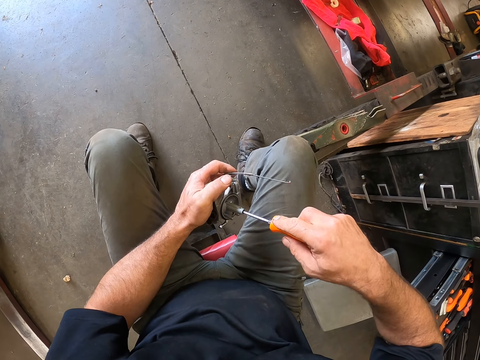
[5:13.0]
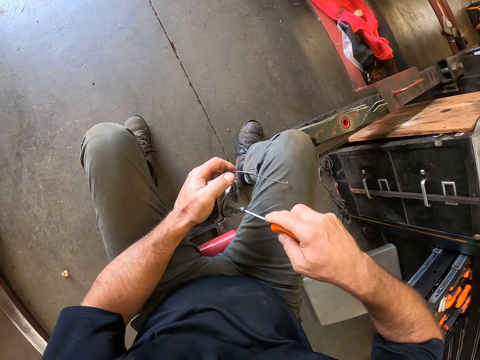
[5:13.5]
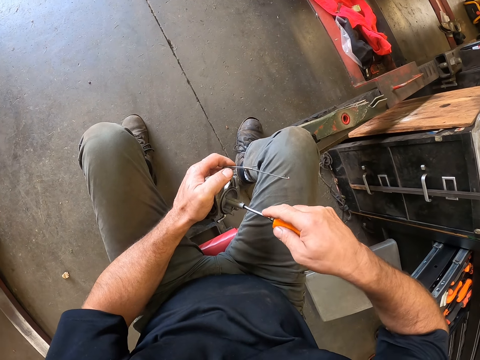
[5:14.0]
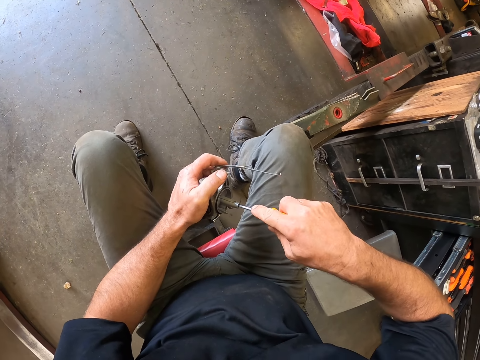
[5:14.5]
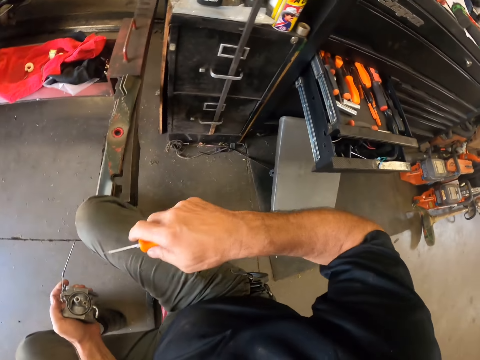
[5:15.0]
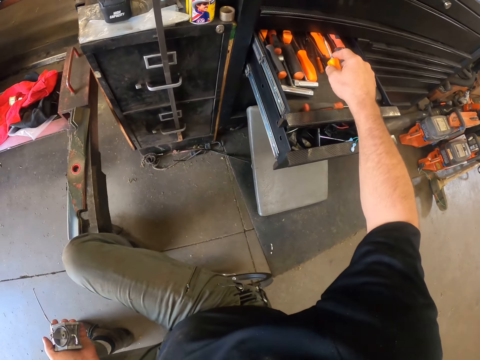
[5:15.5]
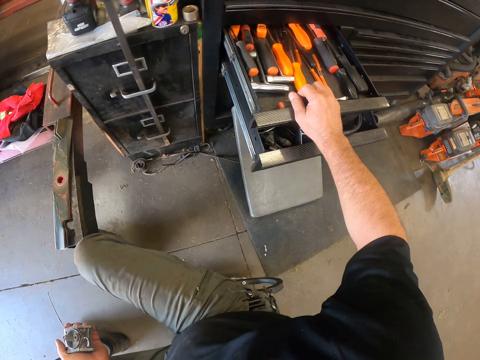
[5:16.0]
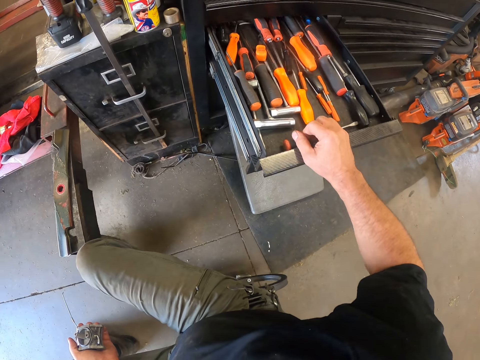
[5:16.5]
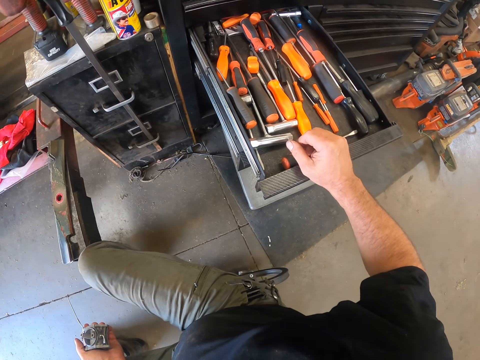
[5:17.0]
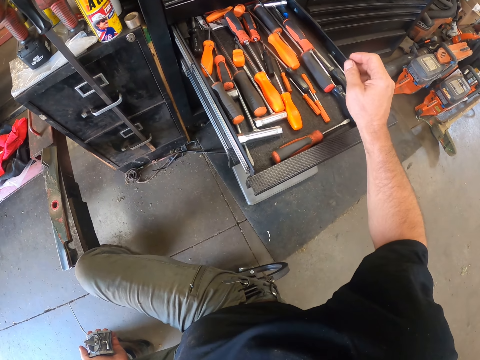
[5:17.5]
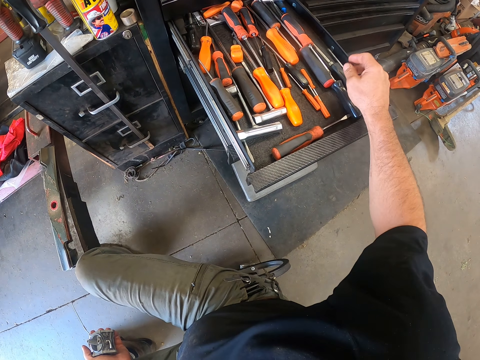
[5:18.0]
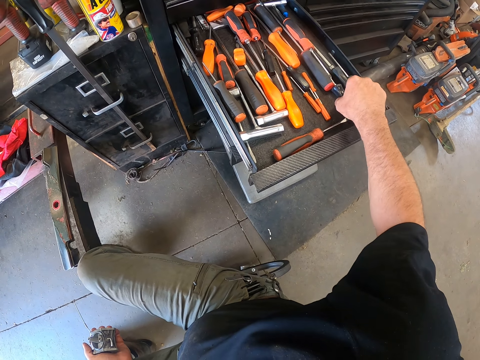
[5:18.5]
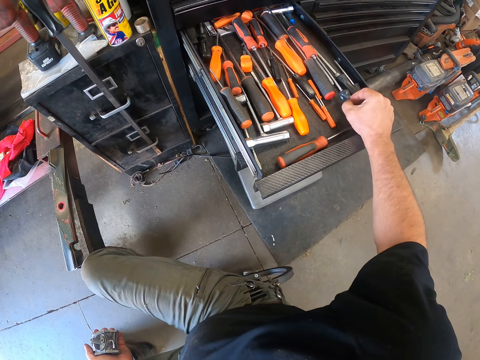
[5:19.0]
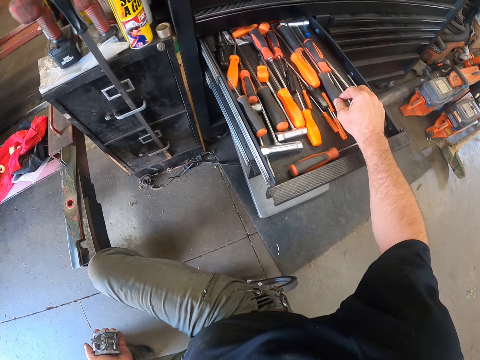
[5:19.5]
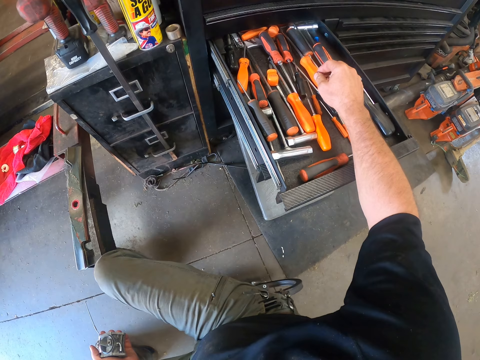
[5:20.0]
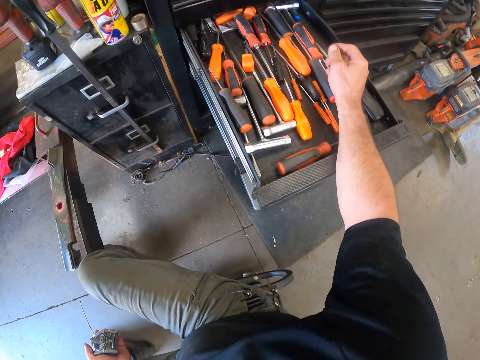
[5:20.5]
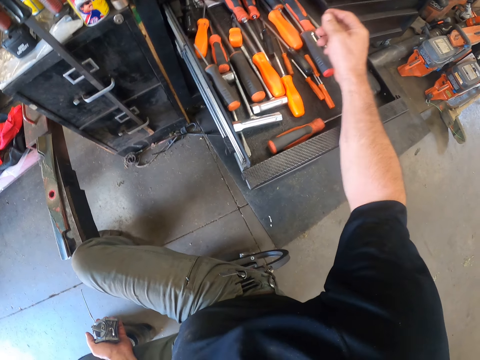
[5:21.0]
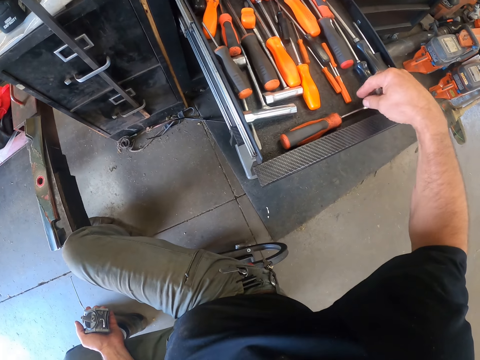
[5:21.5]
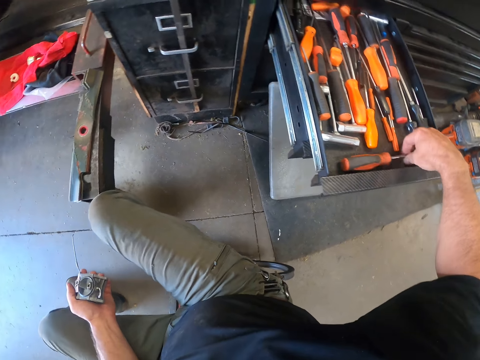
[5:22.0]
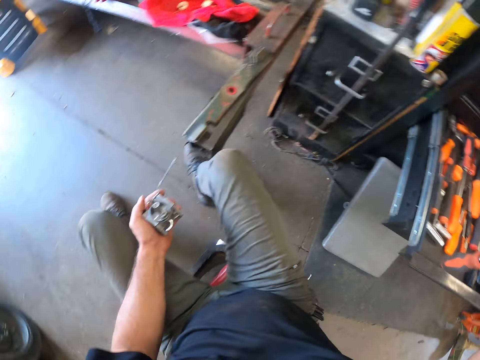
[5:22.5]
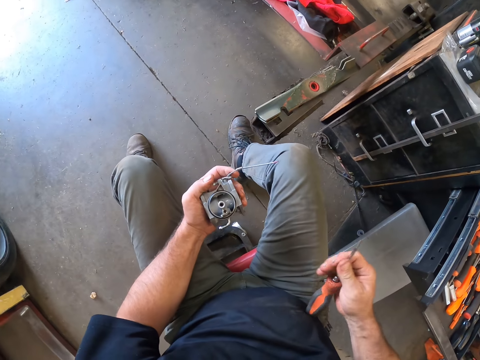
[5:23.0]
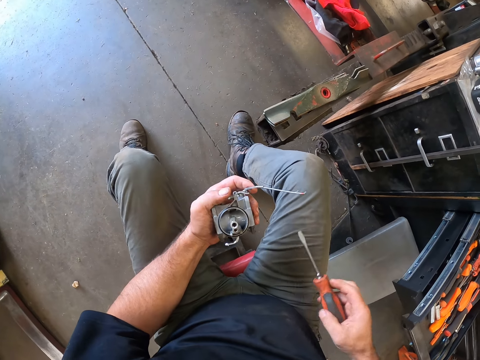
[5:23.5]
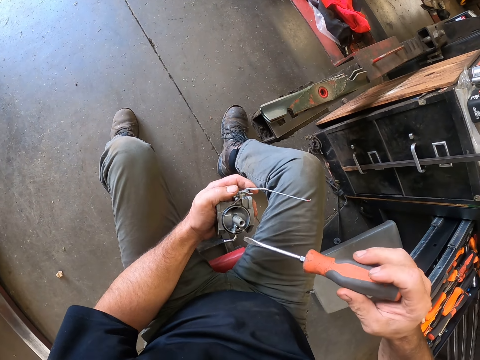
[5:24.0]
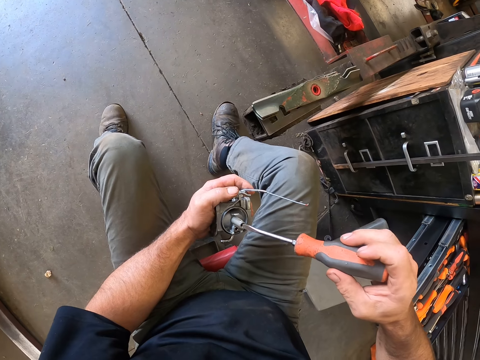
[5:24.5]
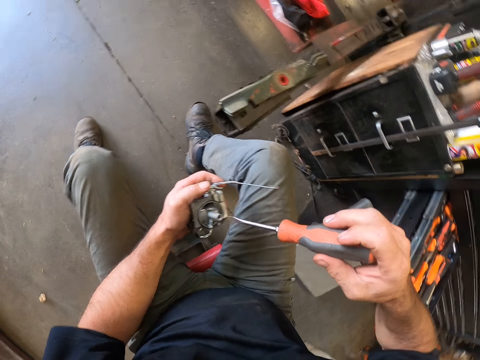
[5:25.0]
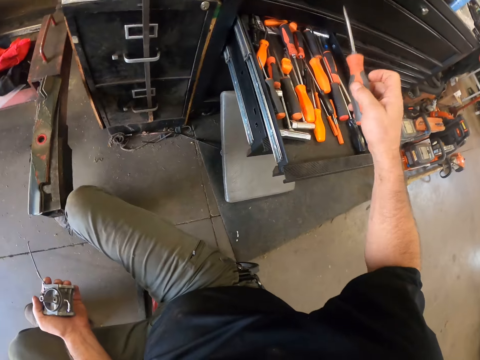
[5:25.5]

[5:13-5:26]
The camera wearer twists the screwdriver on something. He drops the screwdriver into the drawer with his right hand. He pulls the drawer with his right hand. He picks up the screwdriver in the drawer with his right hand. He places the screwdriver in the drawer. He checks the drawer. He picks up the screwdriver in the drawer with his right hand. He holds the screw on his body. He inserts the screwdriver into the carburetor.

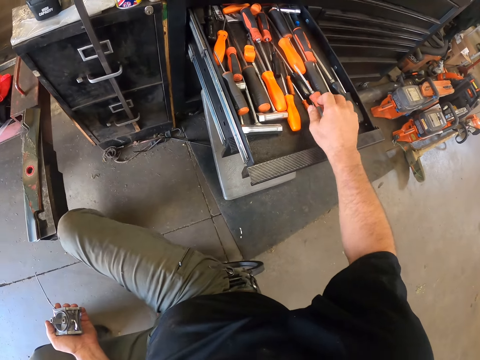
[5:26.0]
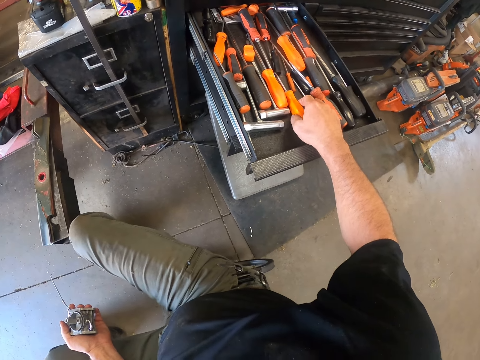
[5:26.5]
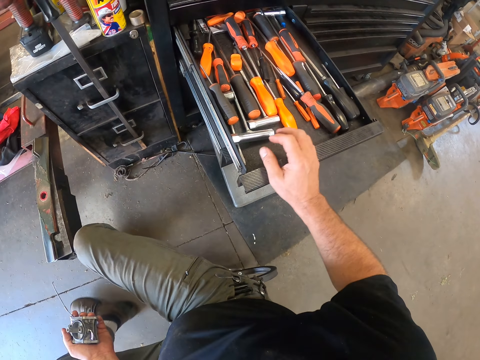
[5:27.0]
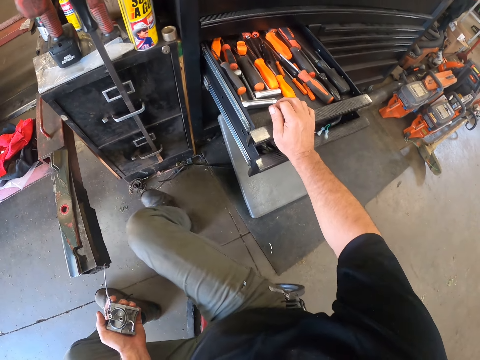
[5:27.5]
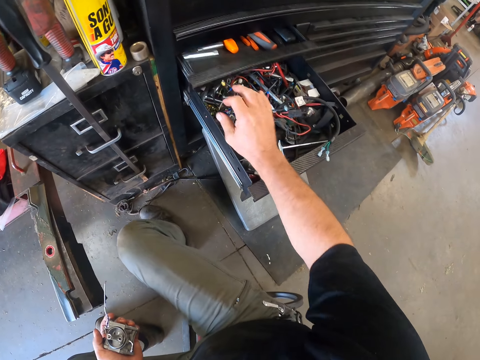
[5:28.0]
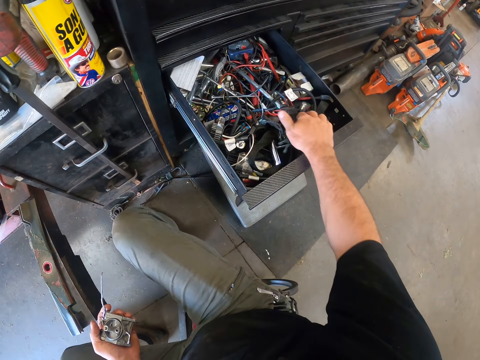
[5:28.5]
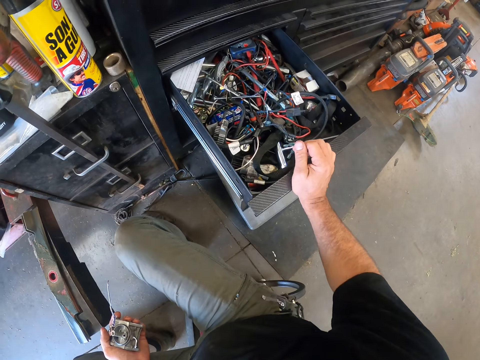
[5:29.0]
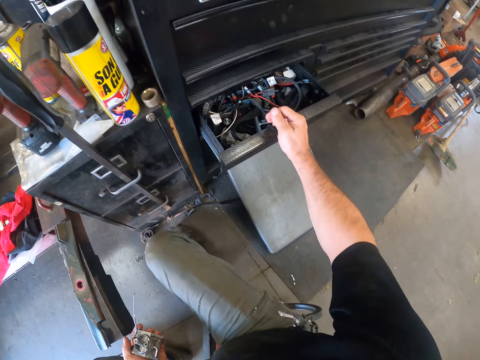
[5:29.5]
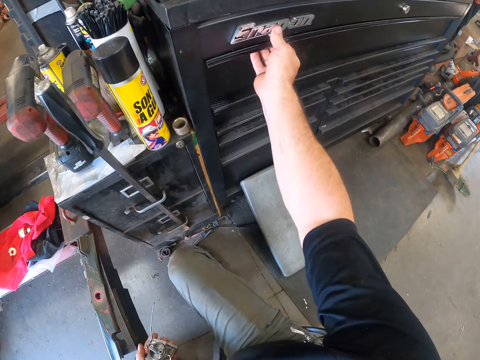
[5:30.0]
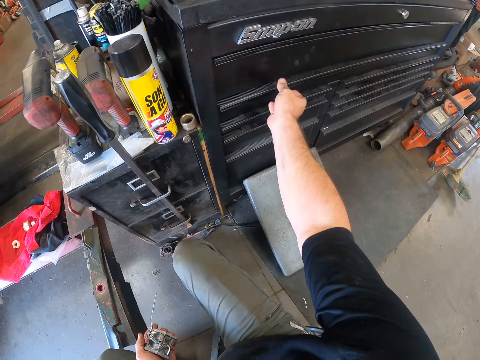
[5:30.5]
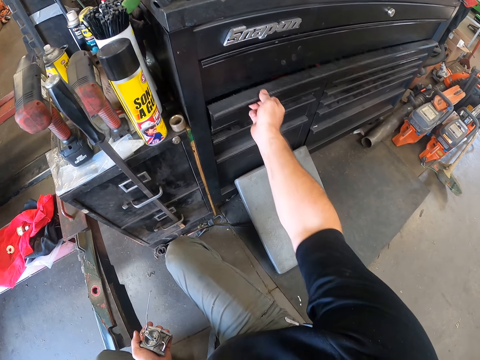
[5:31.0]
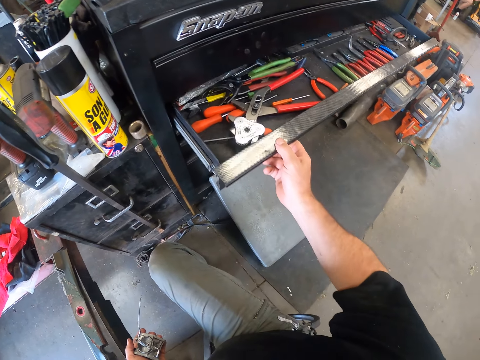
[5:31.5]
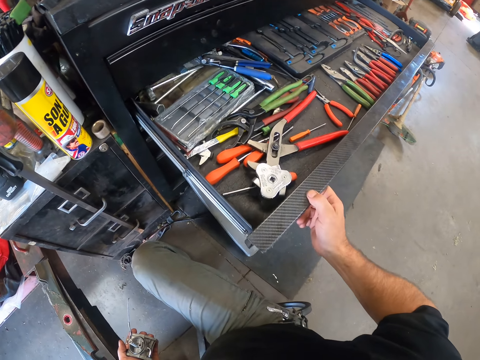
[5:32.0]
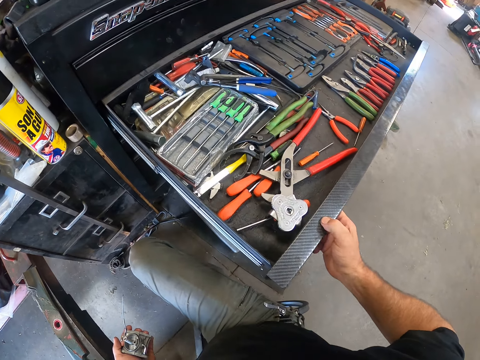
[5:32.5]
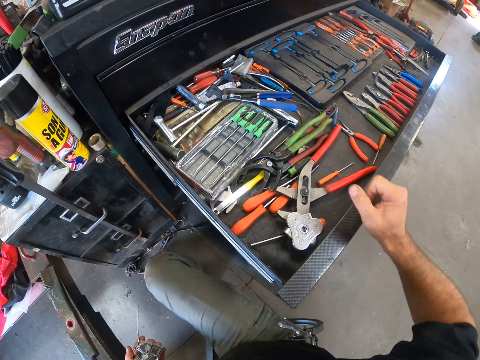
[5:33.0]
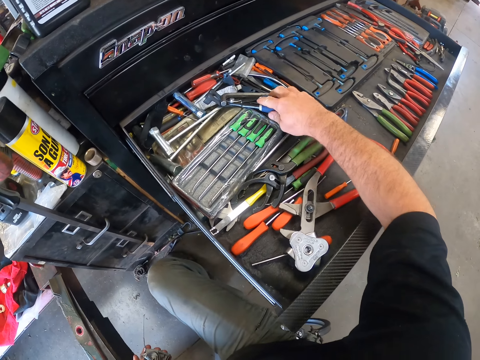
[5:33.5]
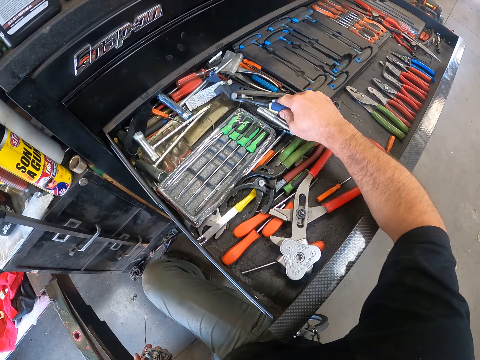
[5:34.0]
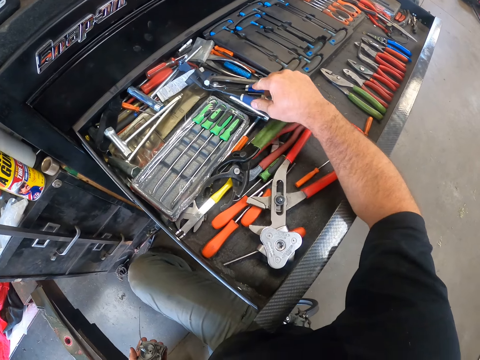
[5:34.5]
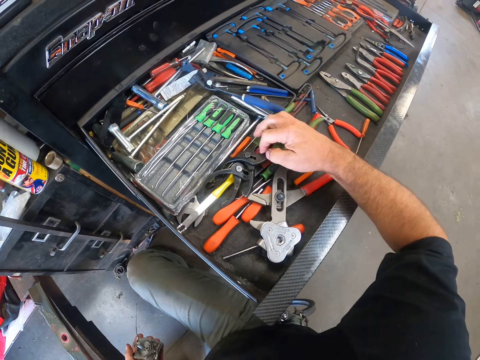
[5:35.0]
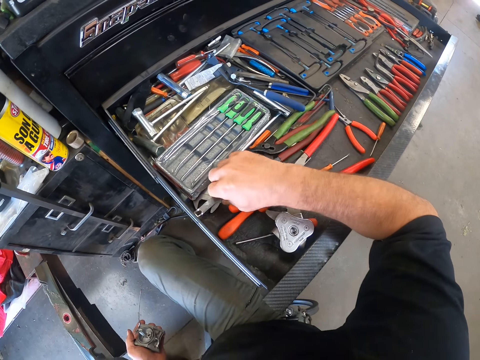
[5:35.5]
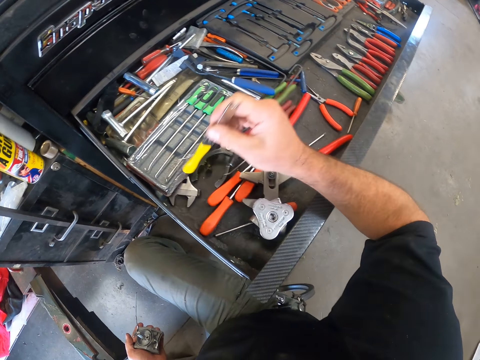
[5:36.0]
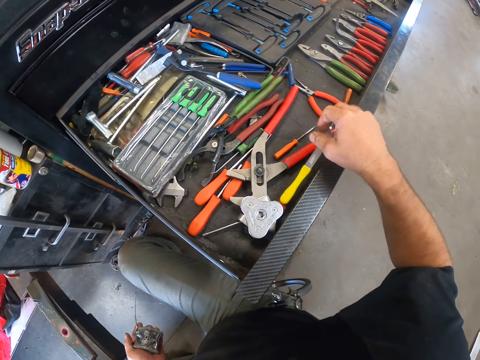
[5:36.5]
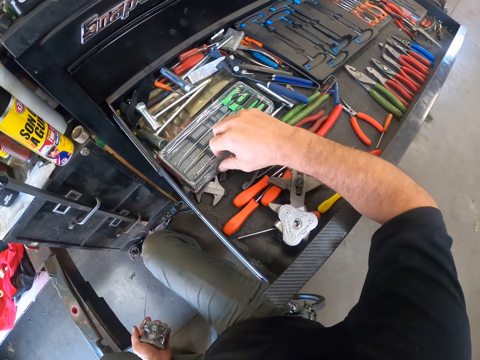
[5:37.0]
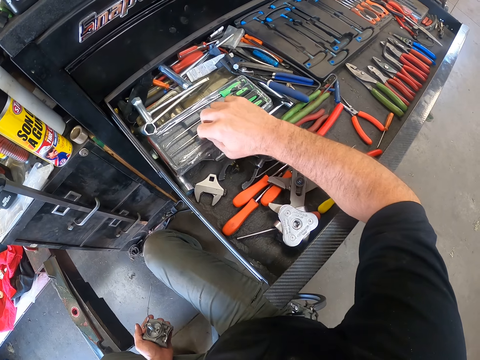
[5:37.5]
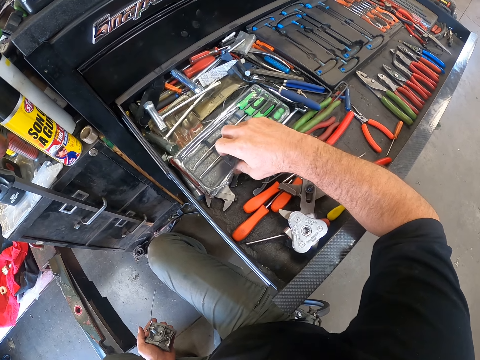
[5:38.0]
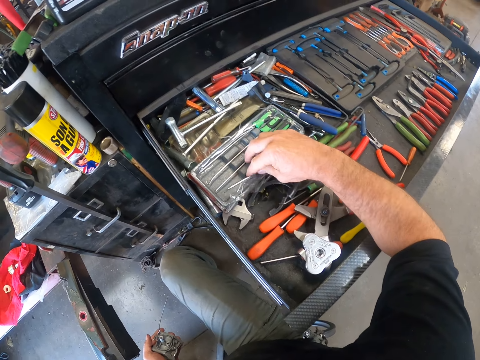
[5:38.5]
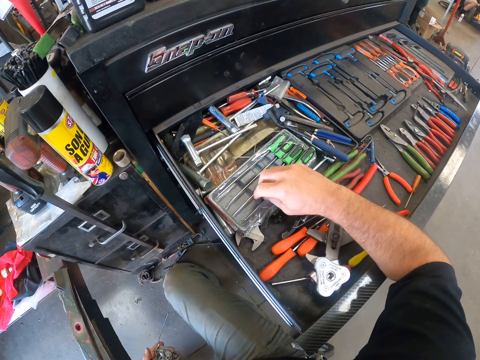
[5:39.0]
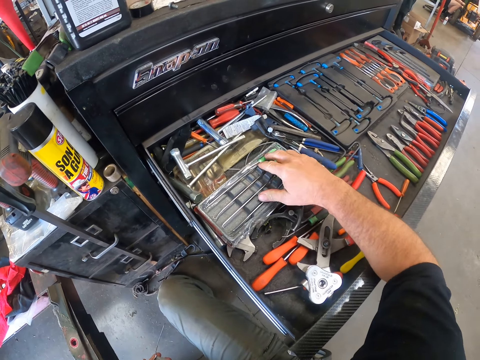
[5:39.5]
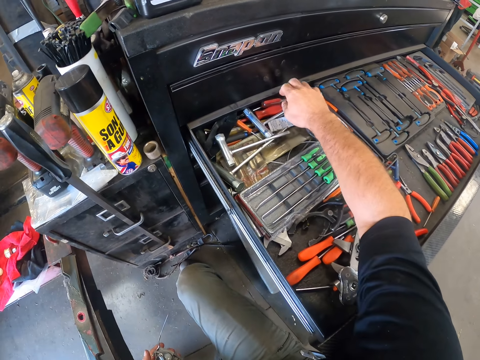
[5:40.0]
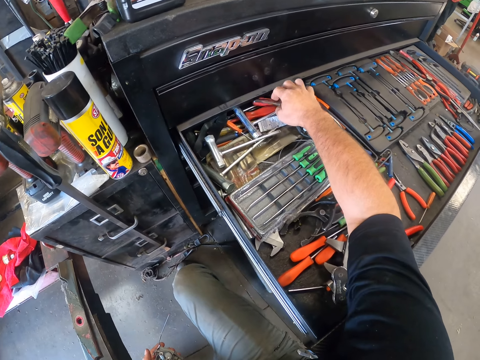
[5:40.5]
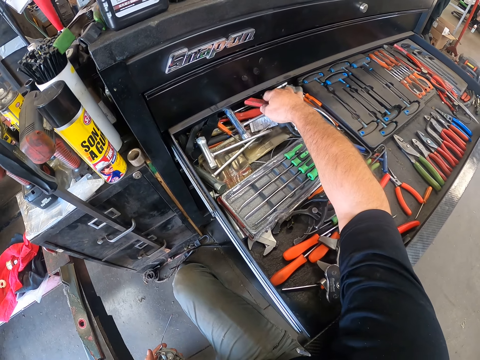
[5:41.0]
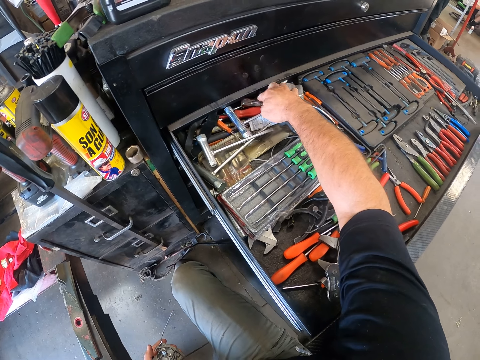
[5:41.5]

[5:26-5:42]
The camera wearer drops the screwdriver into the drawer with his right hand. He holds the screw. He touches a screwdriver with his right hand. He closes the drawer with his right hand. He touches some cables with his right hand. He pushes the wire inside the drawer. He closes the drawer with his right hand. He touches the cabinet with his right hand. He opens the drawer with his right hand. He searches through the tools in the drawer with his right hand for the screwdriver. He picks up something and drops it in the drawer. He searches for the screwdriver. He picks up the screwdriver.
